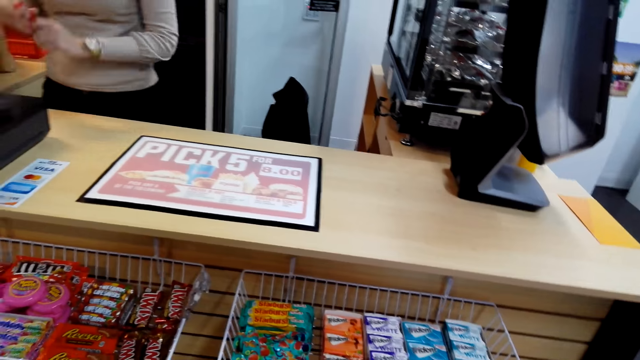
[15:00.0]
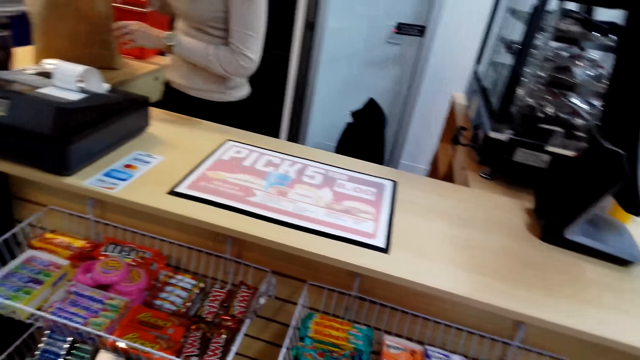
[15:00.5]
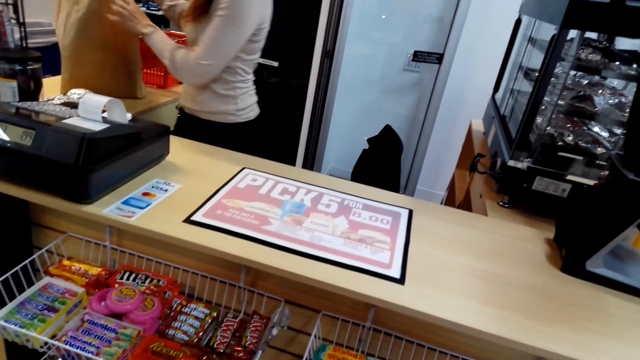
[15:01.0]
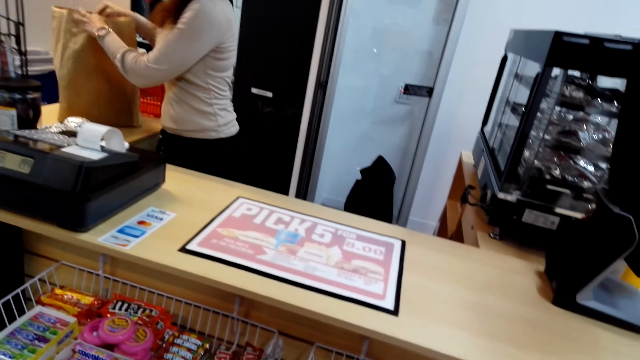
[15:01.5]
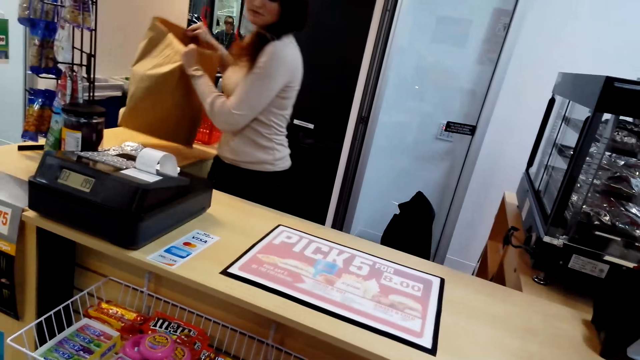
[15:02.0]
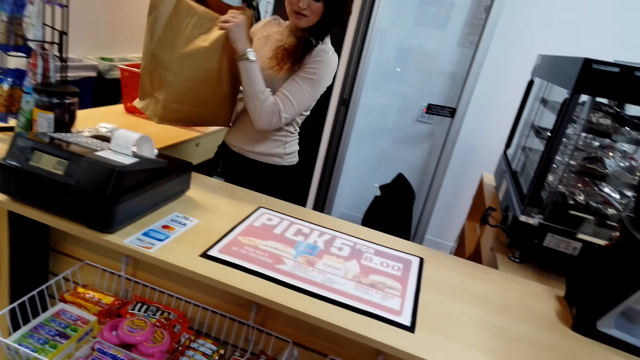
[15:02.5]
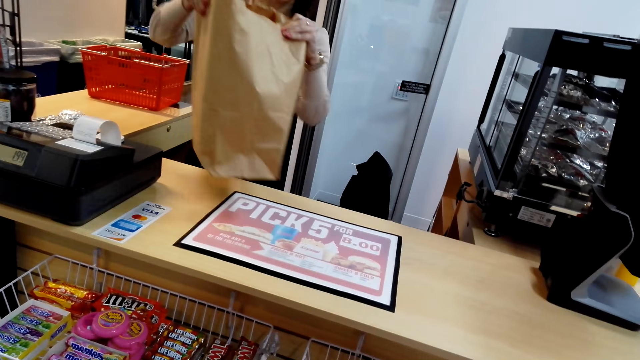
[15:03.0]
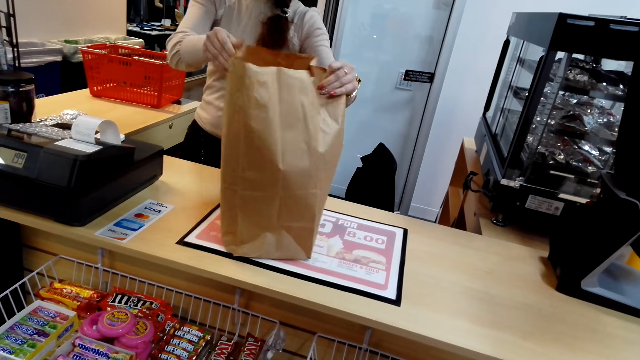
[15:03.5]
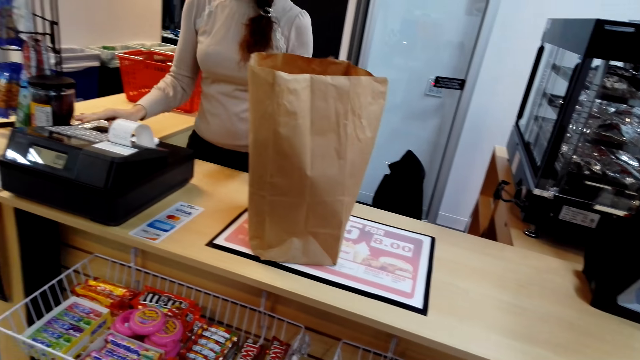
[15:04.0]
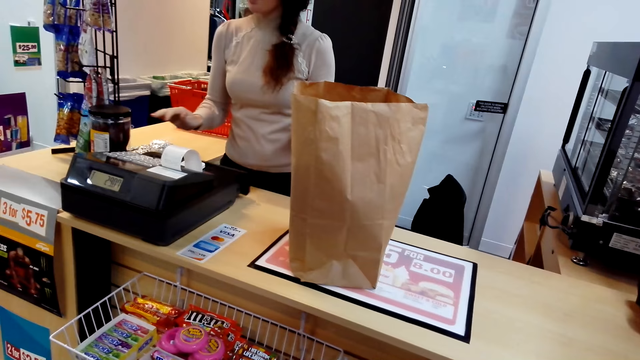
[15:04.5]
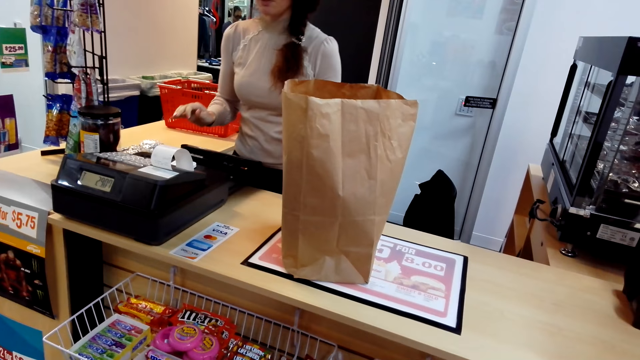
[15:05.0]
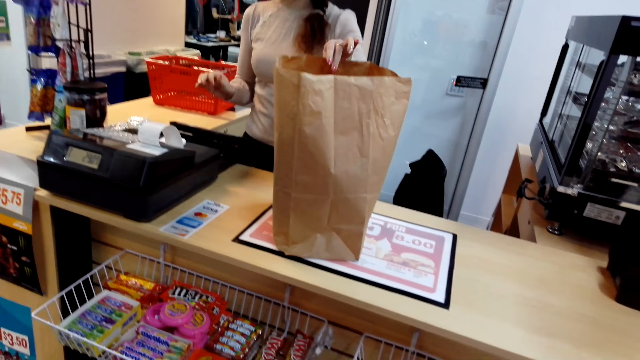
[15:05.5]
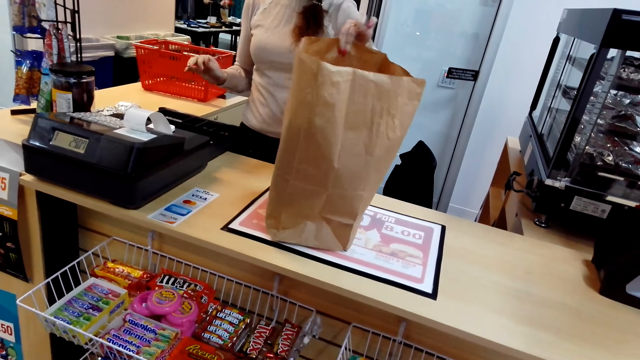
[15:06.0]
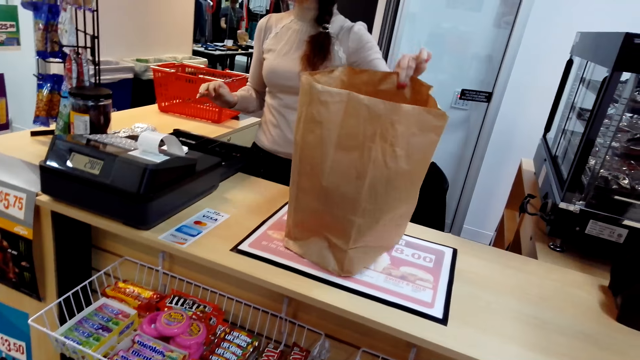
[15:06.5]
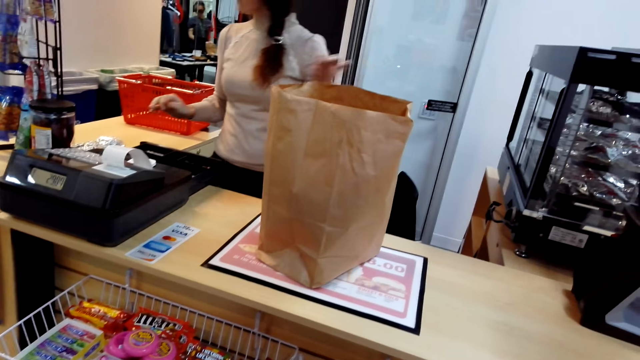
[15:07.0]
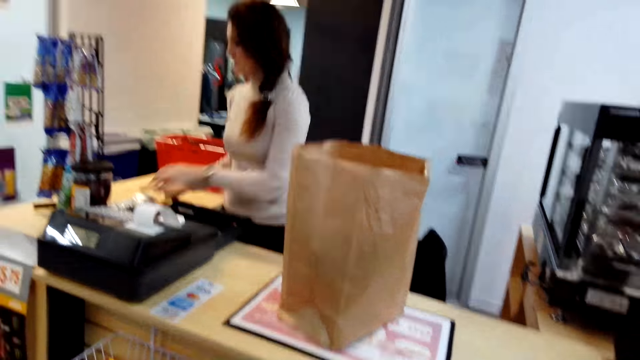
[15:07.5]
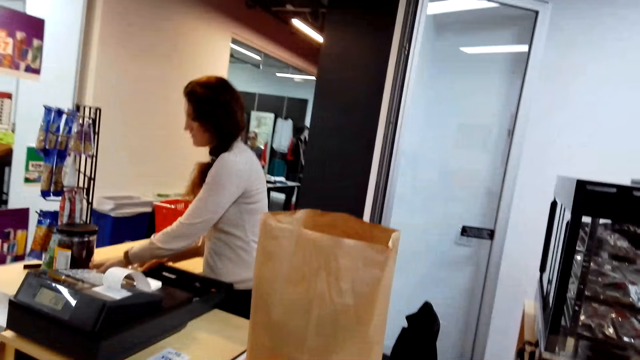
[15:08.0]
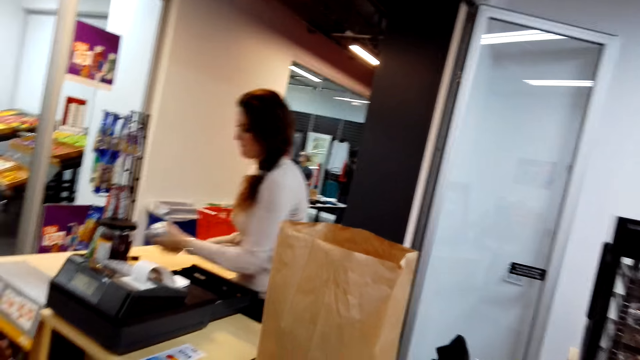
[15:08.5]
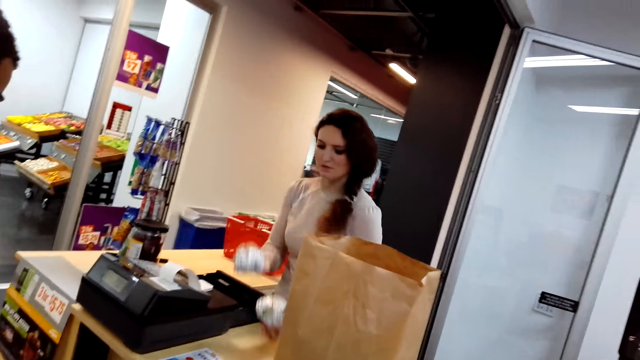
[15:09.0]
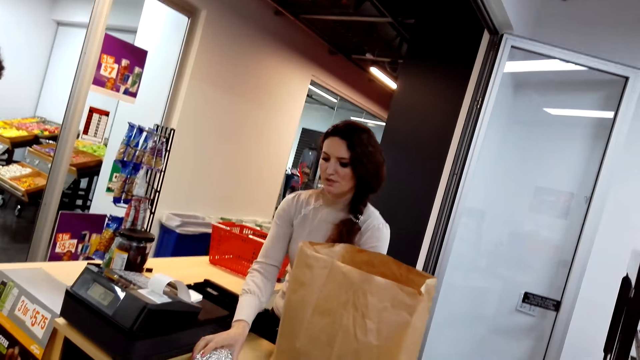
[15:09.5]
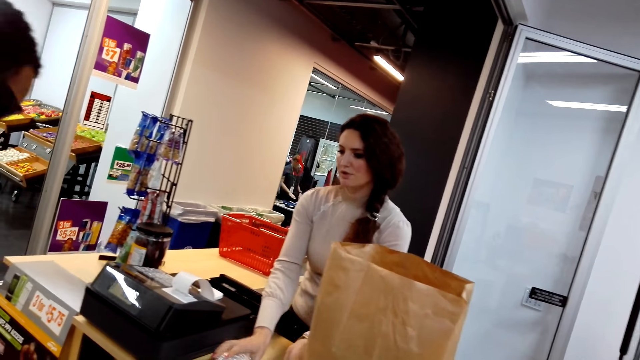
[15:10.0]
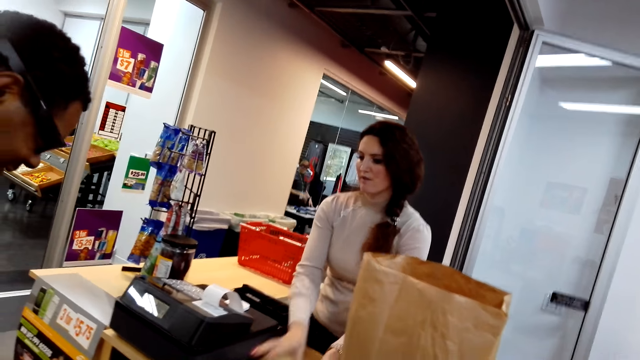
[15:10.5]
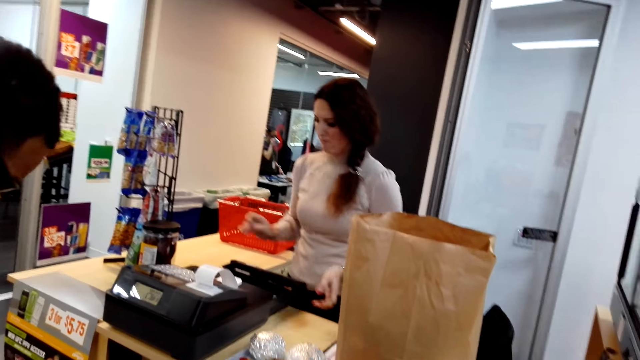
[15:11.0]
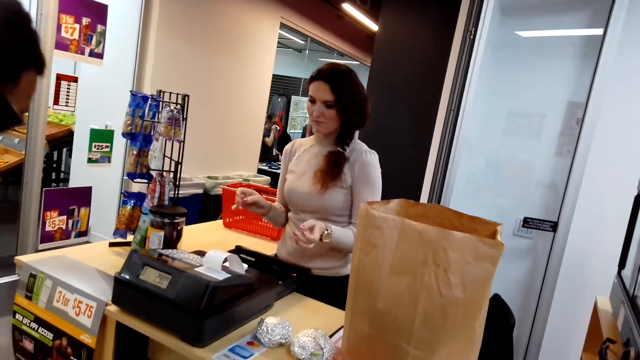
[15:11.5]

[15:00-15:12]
A cashier puts the snack in the shopping bag and picks up the shopping bag. The camera wearer puts the packet in the paper. The cashier puts the shopping bag down. The cashier types on the point of sale device. The cashier adjusts the shopping bag. The cashier picks up the wrapped object. The cashier puts the wrapped object down on the counter.

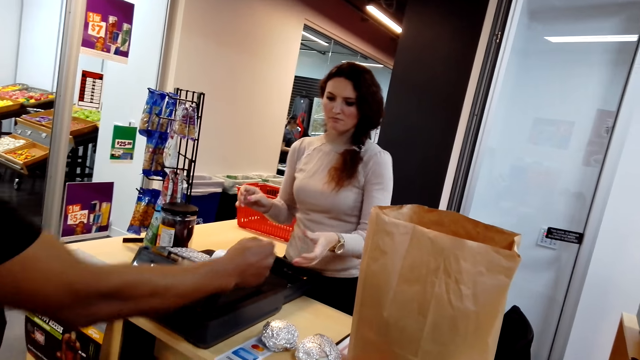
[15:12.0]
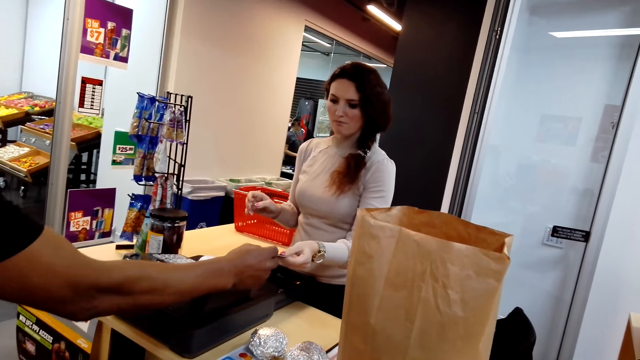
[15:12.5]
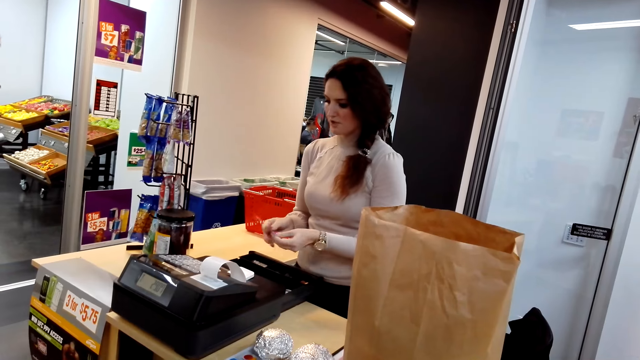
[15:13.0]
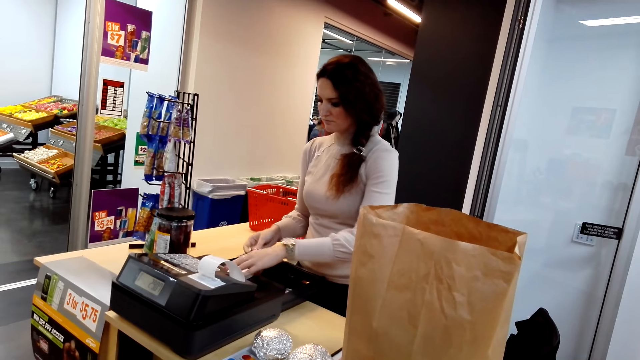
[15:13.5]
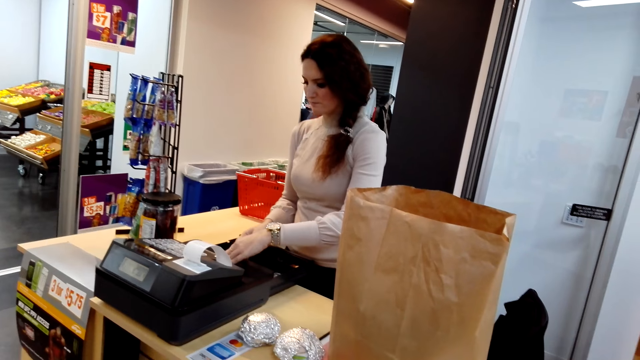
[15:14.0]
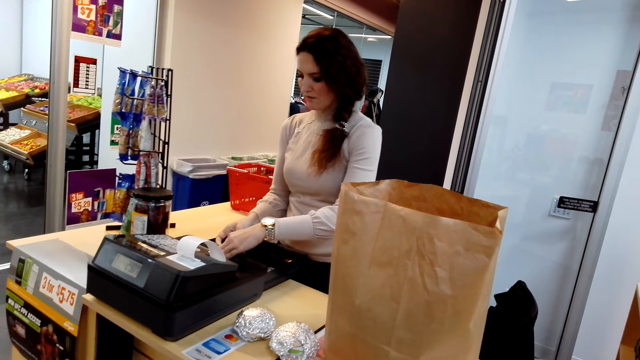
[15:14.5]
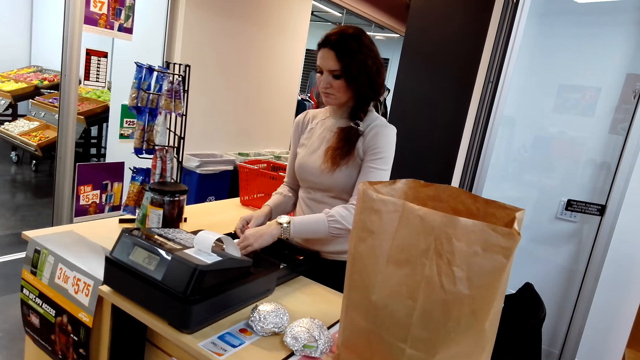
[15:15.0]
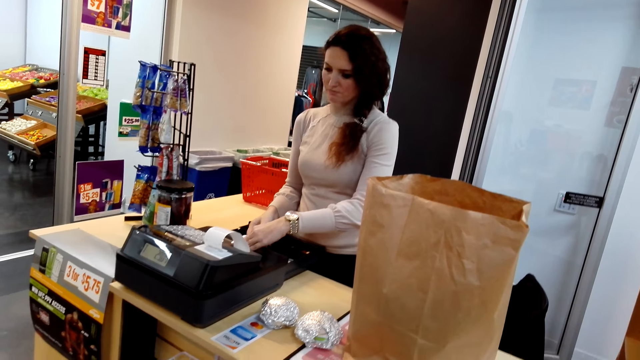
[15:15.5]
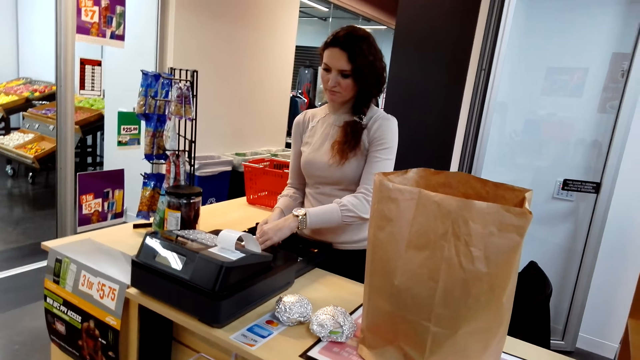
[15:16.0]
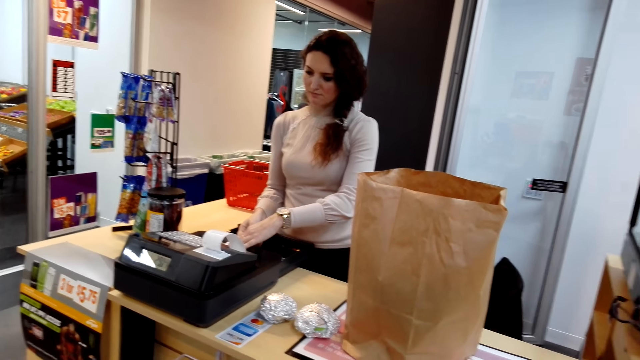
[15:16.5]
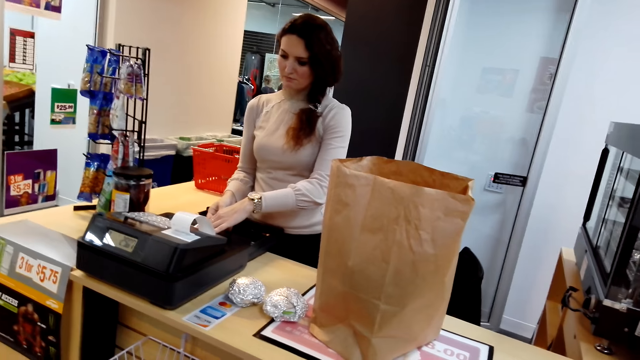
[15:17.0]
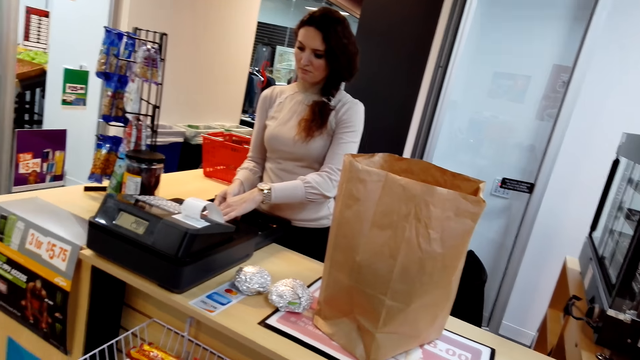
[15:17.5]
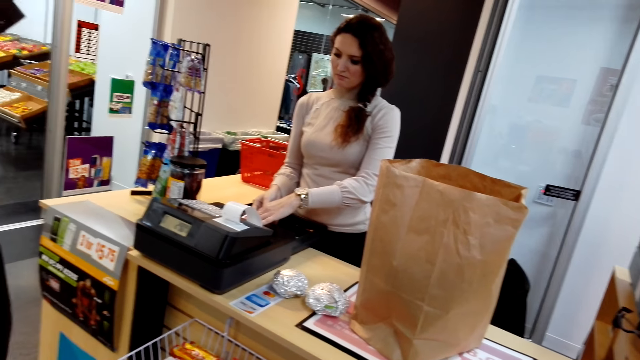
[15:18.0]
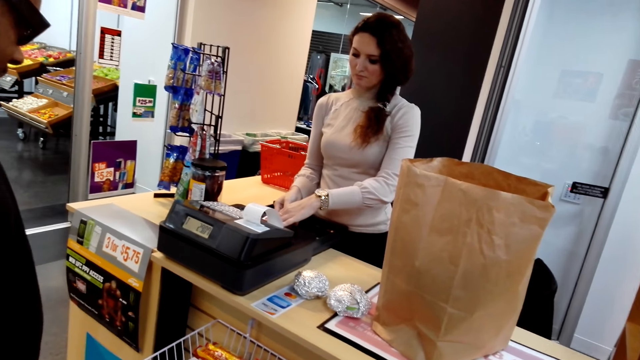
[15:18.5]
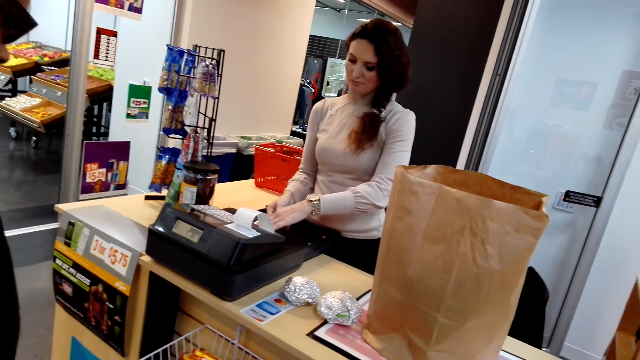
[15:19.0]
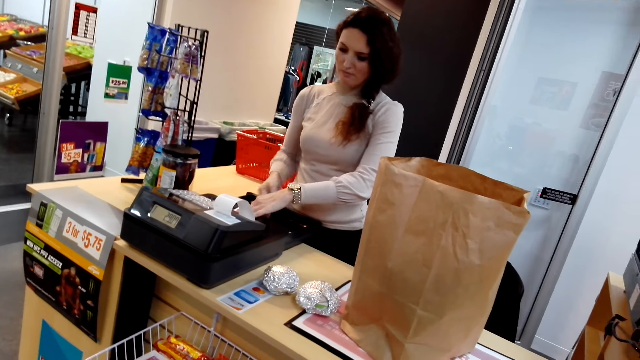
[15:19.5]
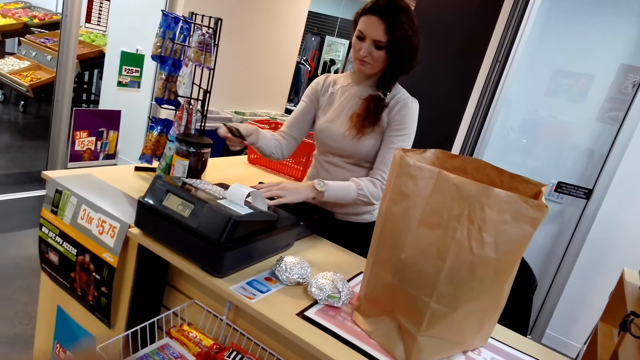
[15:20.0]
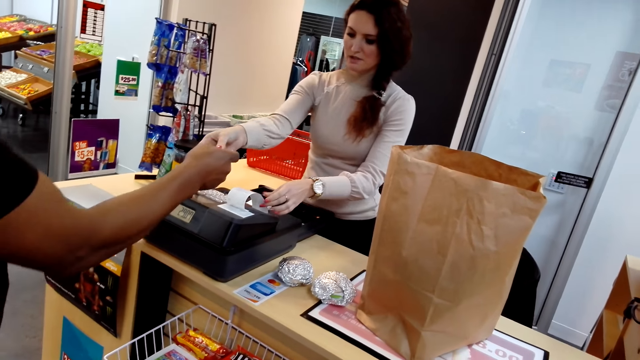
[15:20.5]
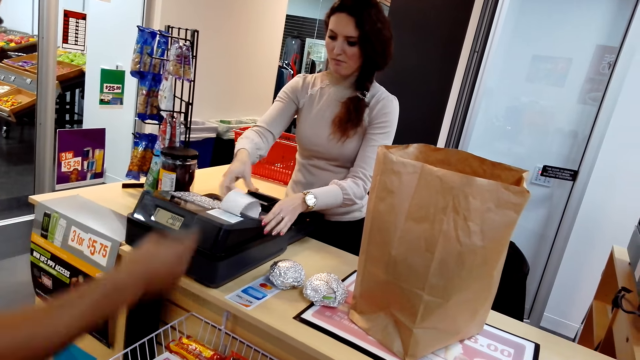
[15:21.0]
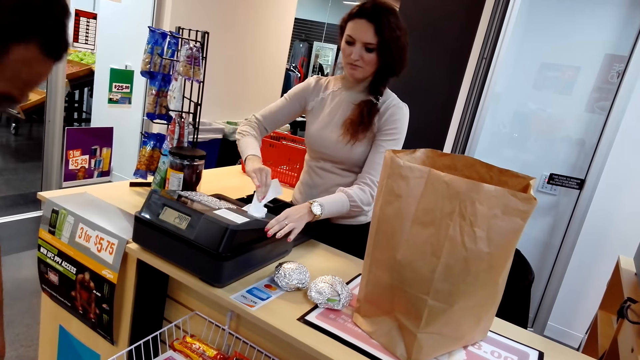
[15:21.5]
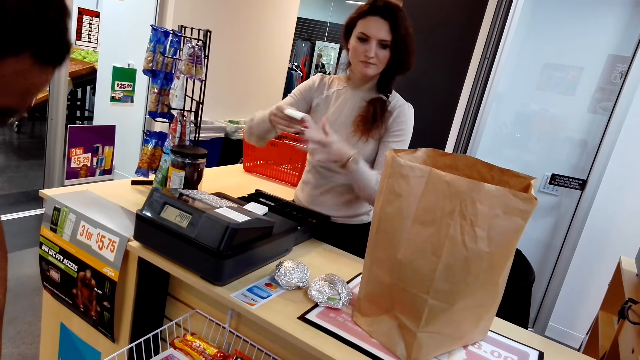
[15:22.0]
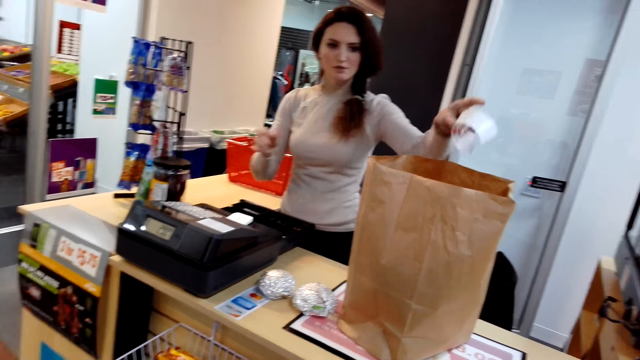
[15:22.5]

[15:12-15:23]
The man hands the credit card to a cashier. The cashier swipes the credit card on the point of sale device. The cashier puts the card in the machine. The cashier hands over the credit card to the man.
